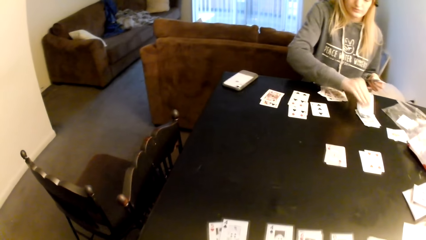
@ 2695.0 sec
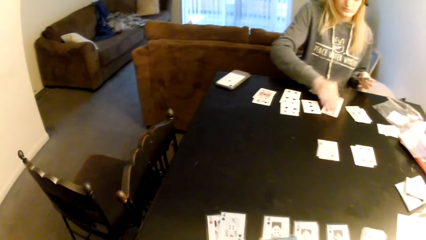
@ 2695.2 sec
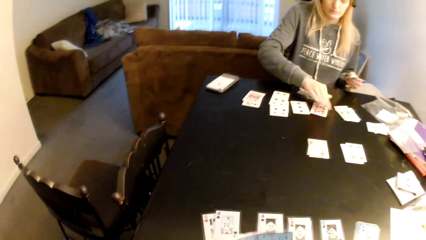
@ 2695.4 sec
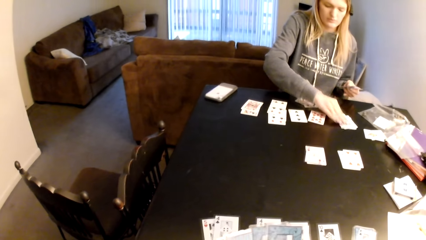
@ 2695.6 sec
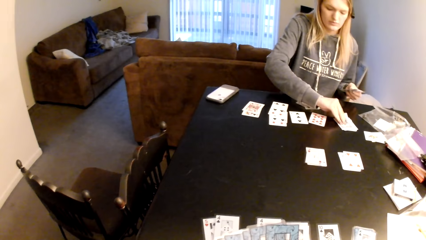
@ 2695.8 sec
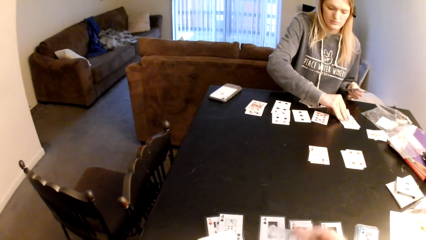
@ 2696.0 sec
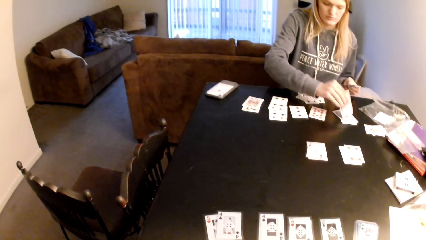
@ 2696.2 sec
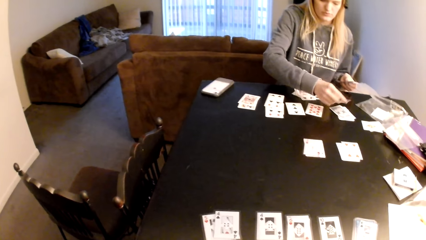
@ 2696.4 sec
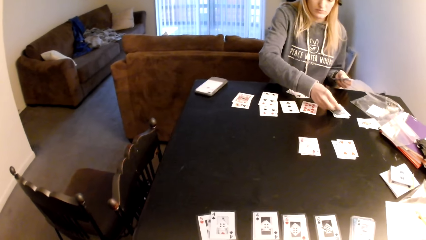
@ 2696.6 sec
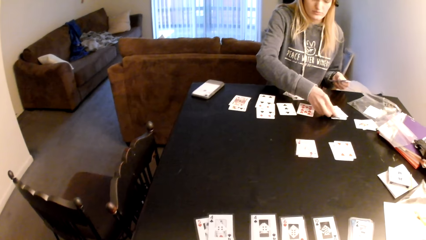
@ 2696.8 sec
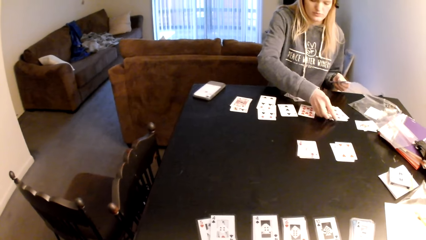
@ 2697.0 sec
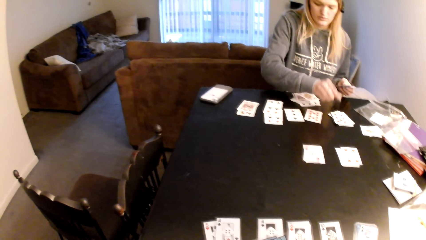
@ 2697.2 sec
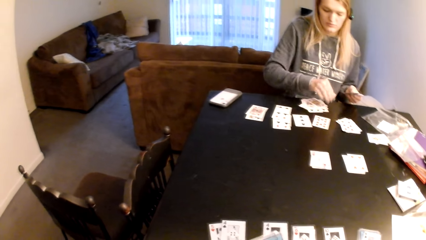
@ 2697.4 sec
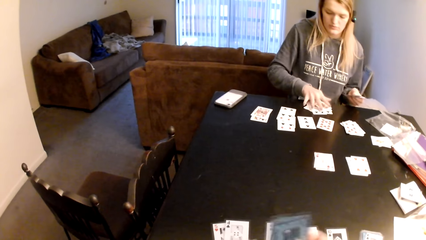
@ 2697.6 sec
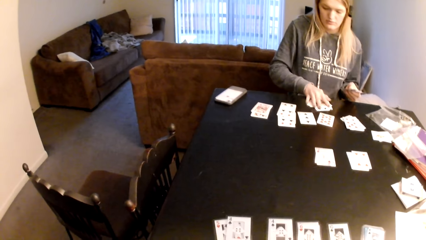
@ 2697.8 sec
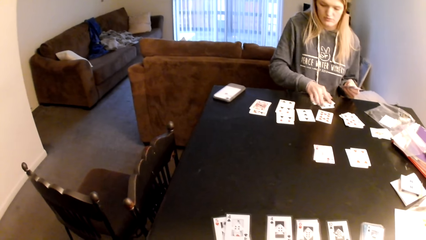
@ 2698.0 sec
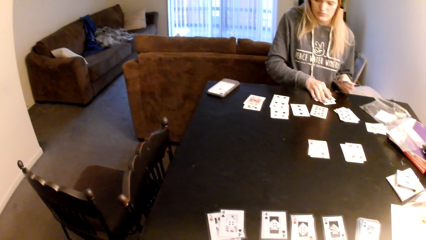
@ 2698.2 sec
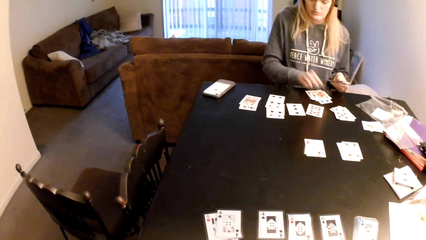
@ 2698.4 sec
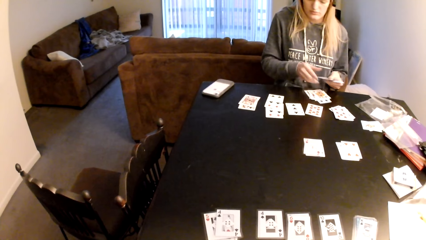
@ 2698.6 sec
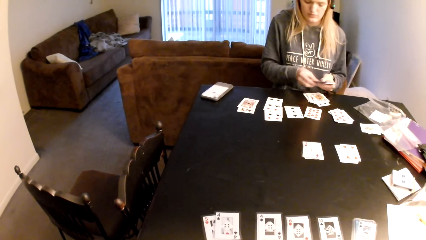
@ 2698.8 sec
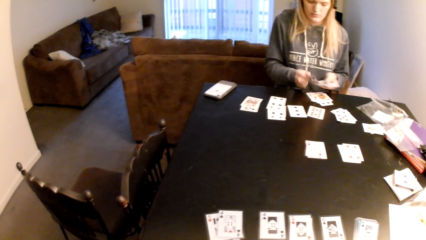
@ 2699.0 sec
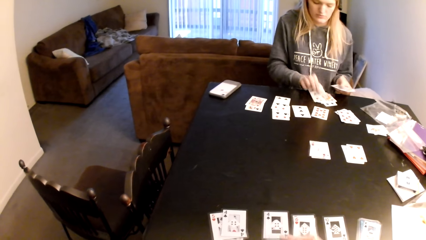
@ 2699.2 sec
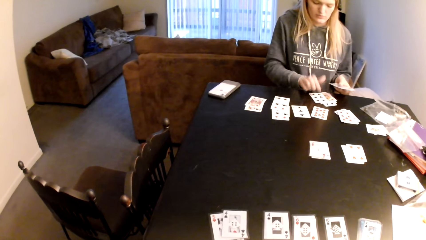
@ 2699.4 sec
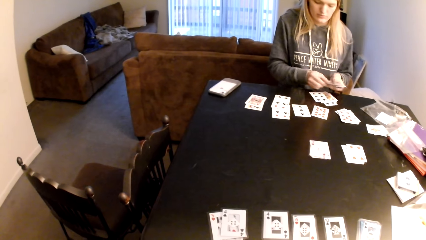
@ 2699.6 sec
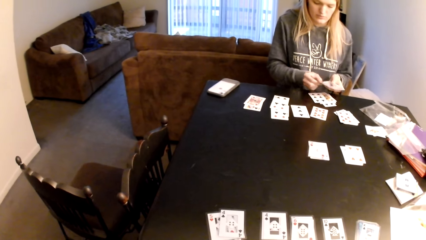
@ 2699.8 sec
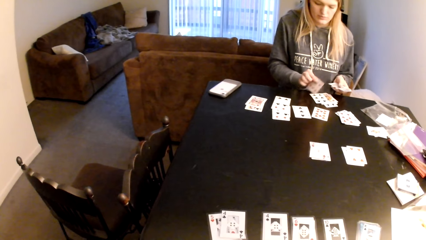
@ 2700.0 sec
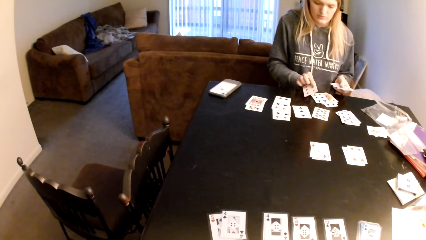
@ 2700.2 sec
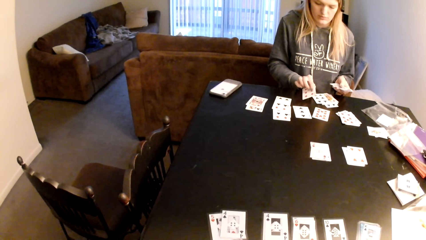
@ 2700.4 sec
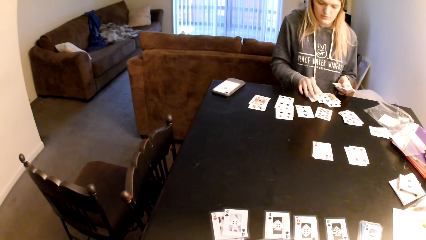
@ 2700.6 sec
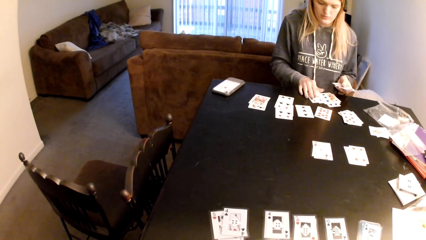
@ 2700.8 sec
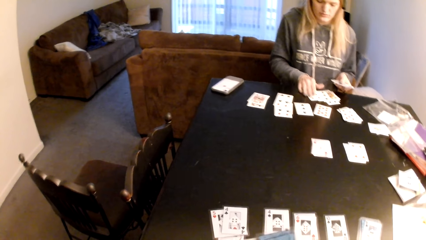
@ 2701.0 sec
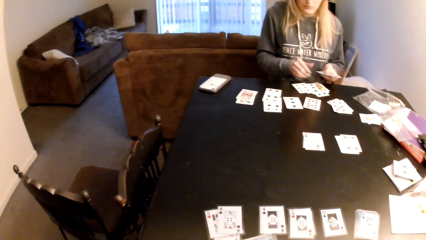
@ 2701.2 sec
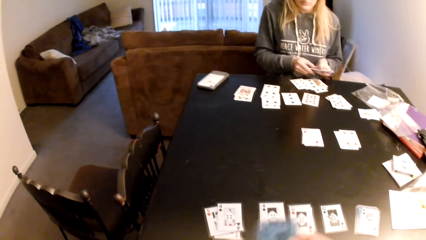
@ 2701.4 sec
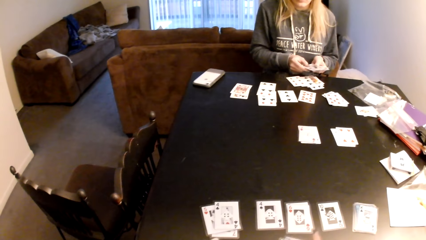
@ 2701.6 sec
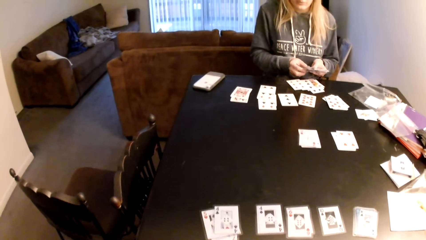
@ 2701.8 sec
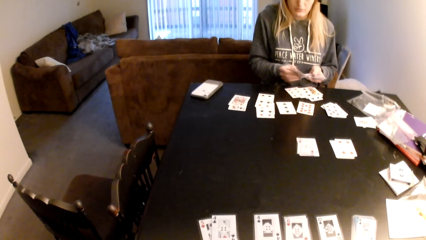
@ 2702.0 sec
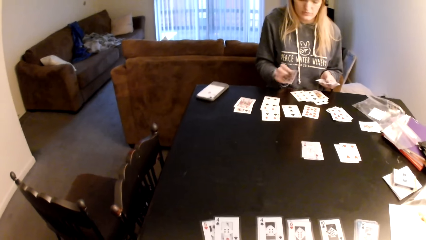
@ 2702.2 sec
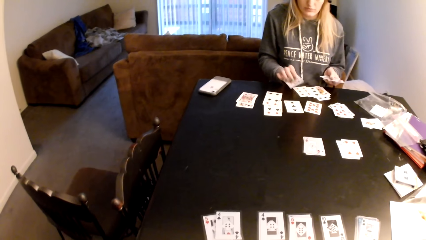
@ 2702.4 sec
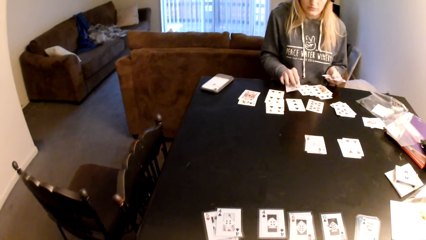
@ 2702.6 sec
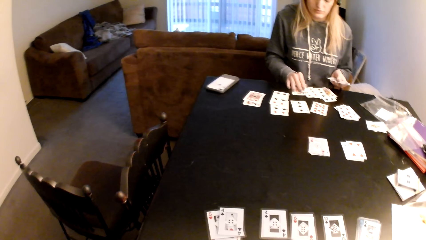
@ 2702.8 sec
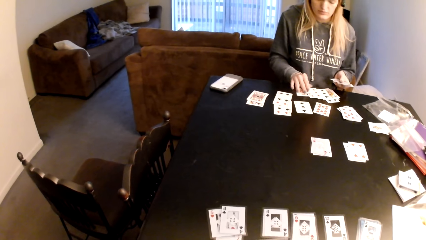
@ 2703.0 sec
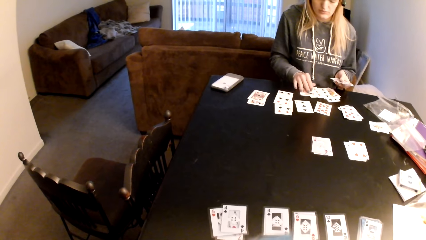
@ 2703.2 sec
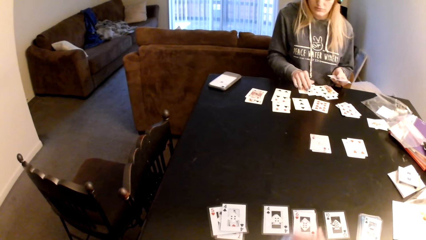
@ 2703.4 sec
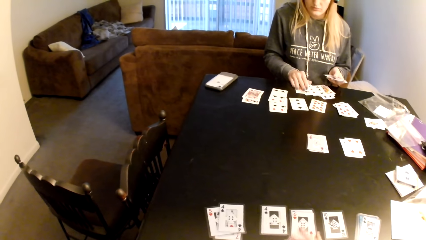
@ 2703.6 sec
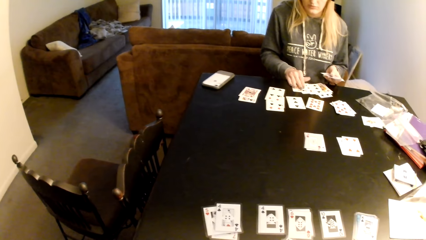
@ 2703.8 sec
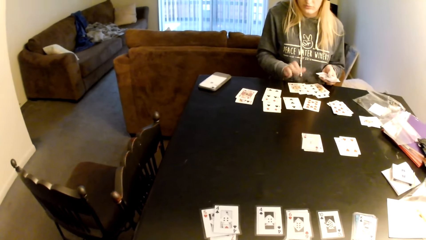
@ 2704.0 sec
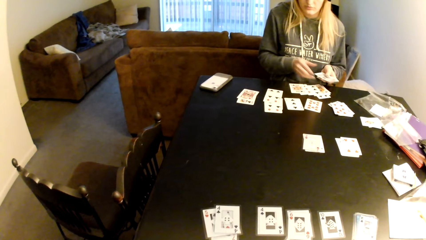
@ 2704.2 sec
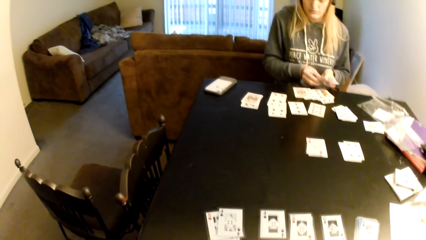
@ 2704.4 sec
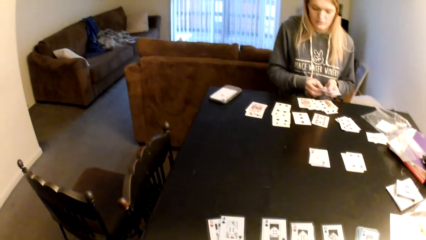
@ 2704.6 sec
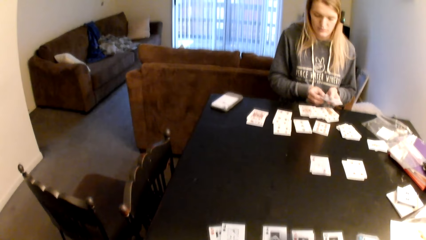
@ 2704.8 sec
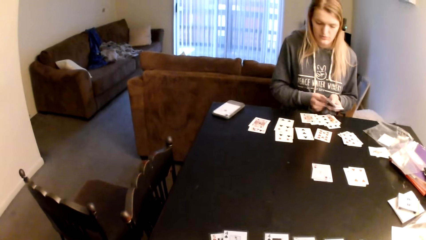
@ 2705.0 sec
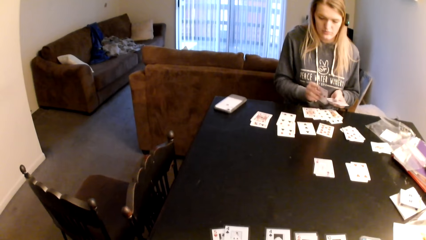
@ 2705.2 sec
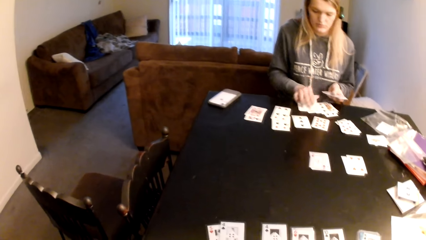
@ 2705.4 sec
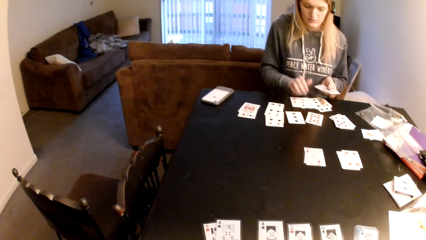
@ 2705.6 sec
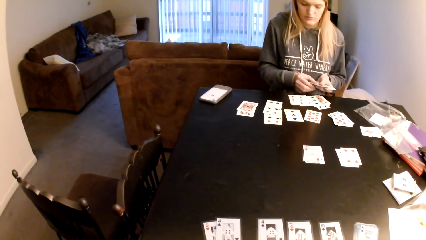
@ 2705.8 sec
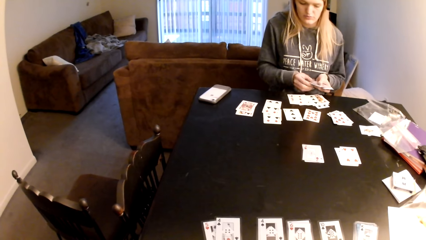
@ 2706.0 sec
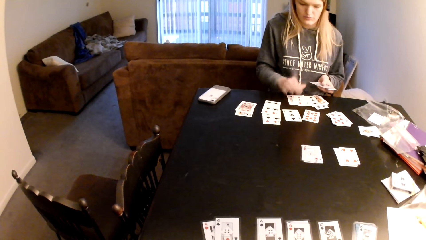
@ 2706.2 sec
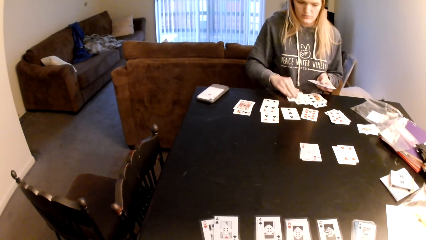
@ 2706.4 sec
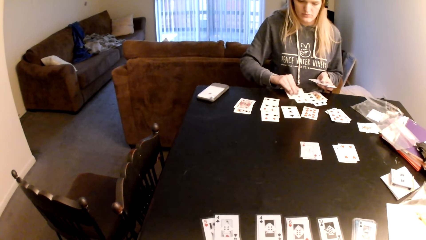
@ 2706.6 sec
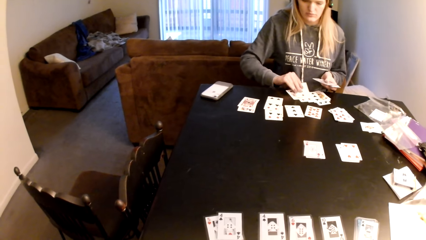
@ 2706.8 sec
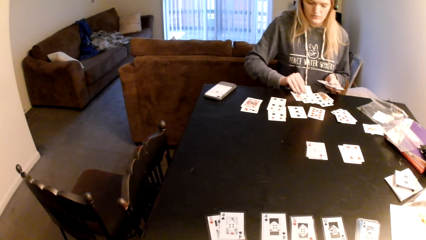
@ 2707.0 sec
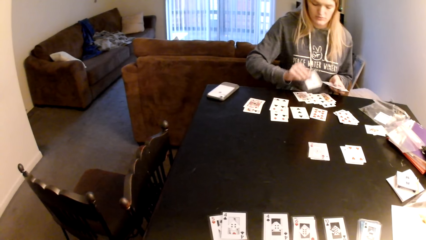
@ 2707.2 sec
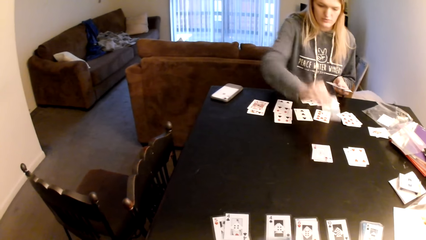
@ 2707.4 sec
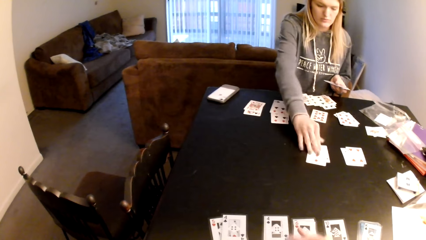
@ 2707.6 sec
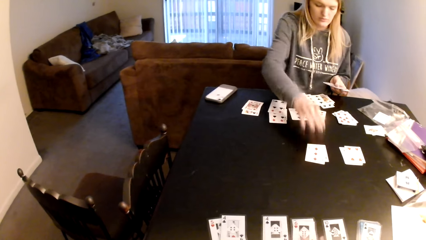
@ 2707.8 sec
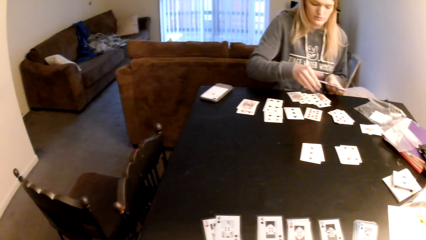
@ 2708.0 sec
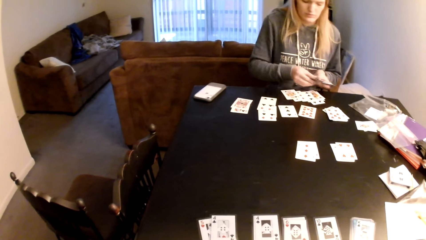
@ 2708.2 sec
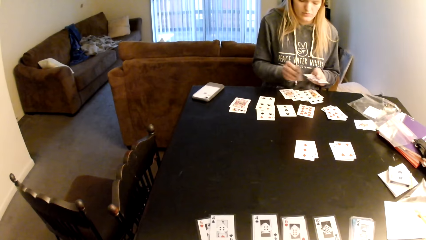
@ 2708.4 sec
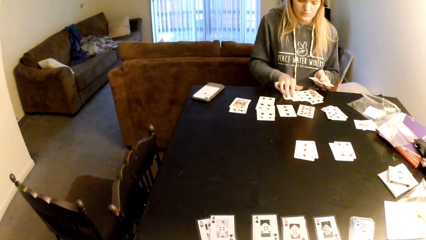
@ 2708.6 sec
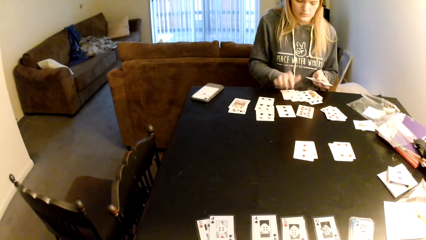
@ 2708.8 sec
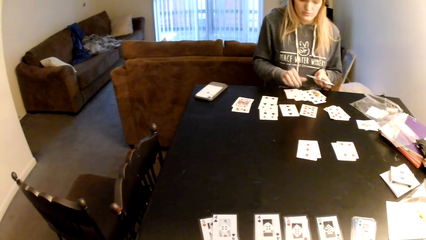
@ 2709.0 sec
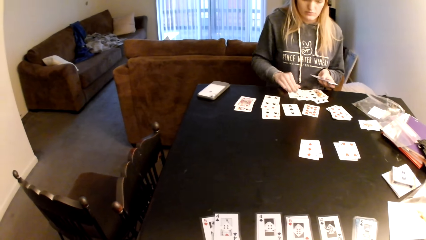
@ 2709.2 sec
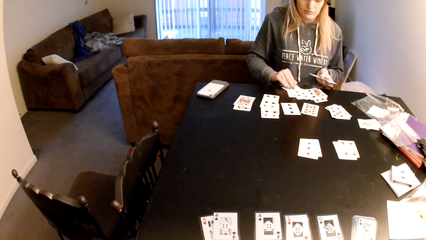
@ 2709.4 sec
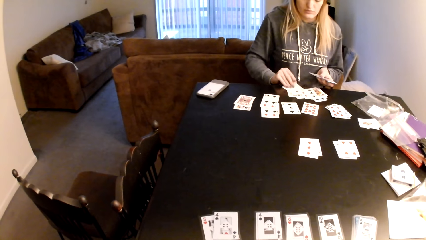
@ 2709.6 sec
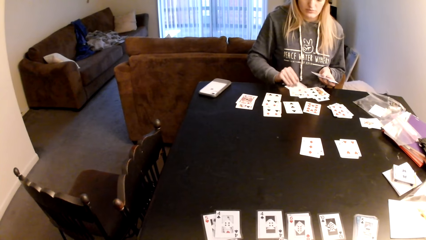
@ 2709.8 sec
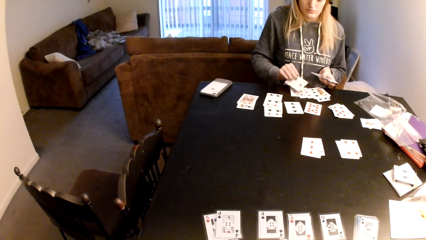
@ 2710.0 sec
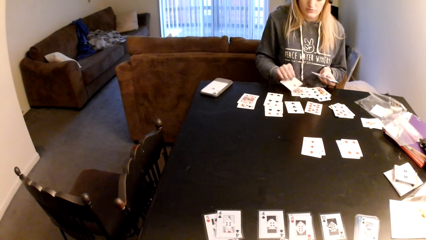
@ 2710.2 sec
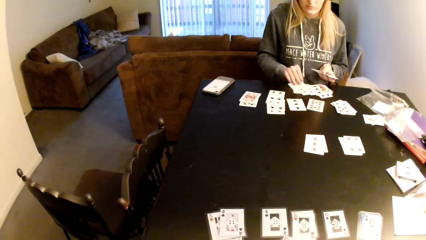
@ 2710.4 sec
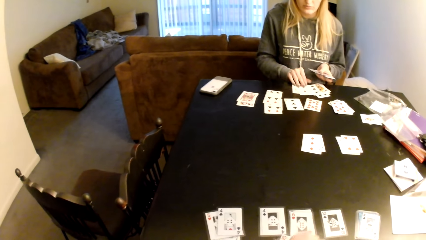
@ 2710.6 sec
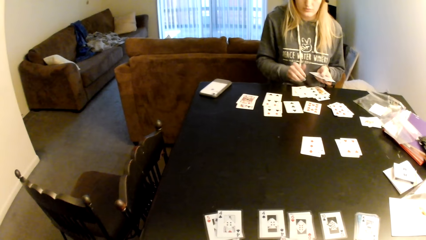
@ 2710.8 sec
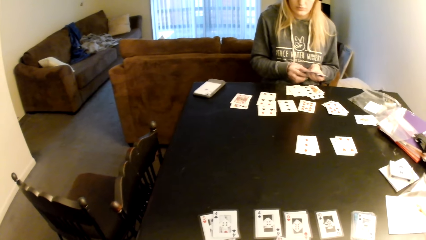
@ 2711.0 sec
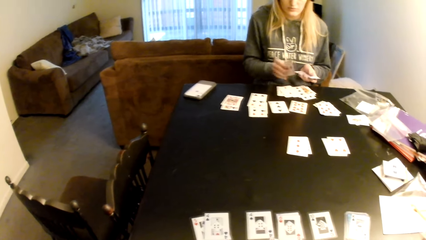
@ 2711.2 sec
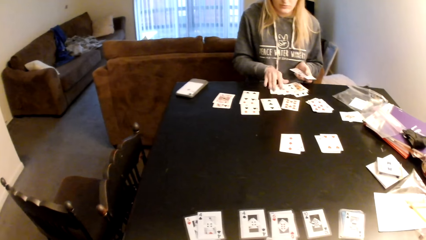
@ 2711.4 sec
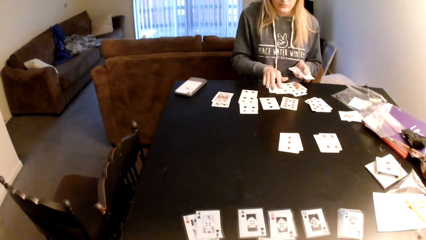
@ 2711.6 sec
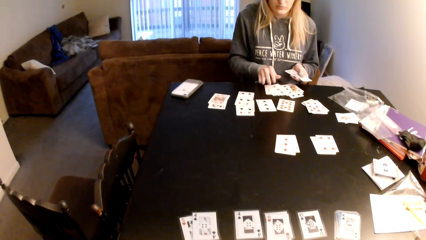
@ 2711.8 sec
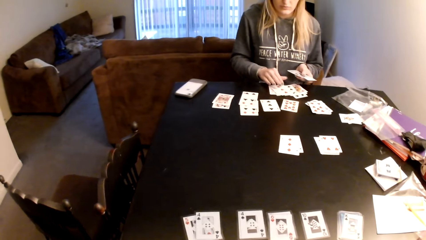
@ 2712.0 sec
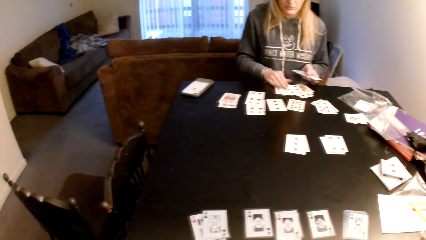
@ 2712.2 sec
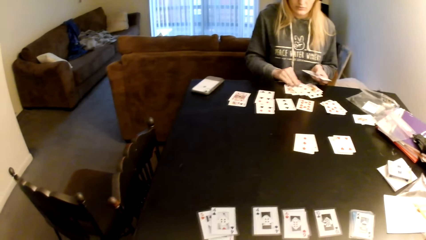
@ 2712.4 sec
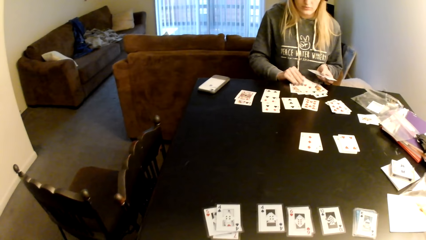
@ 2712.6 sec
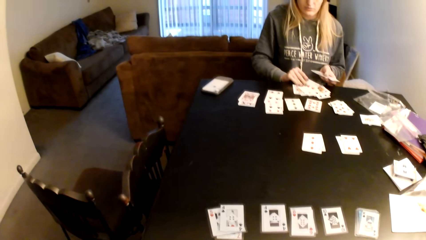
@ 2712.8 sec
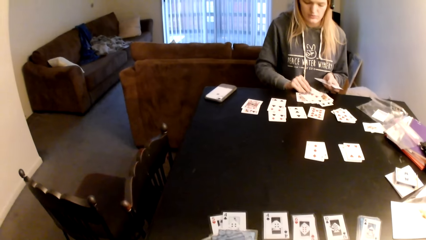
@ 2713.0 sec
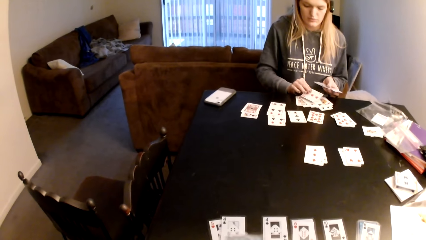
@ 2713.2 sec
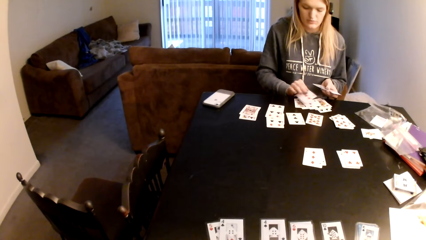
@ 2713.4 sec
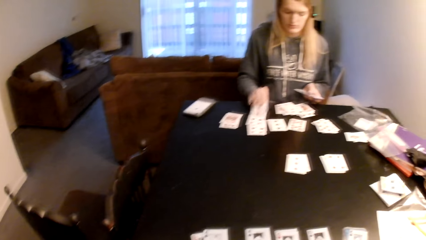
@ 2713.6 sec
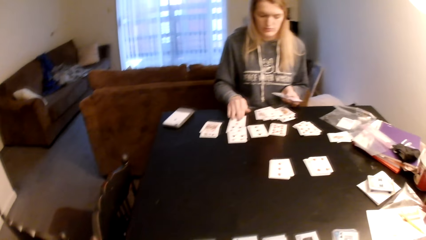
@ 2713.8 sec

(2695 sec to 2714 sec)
The camera wearer moves cards on a table. A woman picks up a card, puts the card on the table, and picks up a card. The woman moves cards on the table, flips the card, puts the card on a card, pushes the cards aside, and distributes the cards on the table. The camera wearer moves cards on the table. The woman moves cards on the table and picks up cards. The camera wearer sorts cards with her hands. The woman puts down cards on the table, puts the card on a card, distributes the cards on the table, and picks up cards. The camera wearer looks around a room. The woman puts the card on a card and distributes the cards on the table. The woman adjusts cards on the table and picks up cards.
